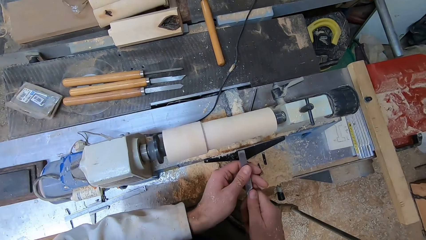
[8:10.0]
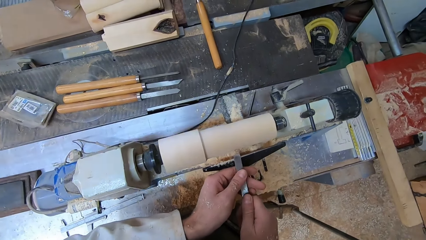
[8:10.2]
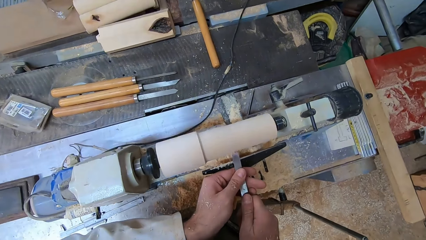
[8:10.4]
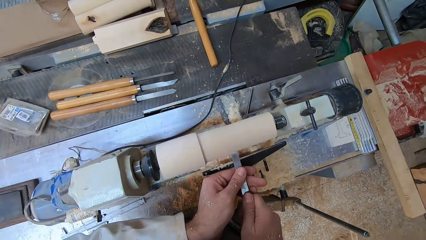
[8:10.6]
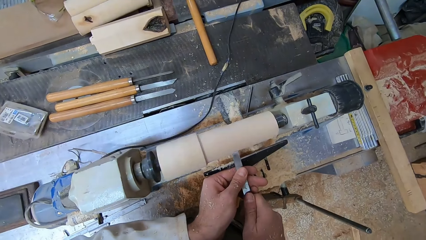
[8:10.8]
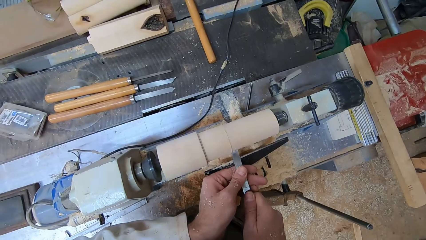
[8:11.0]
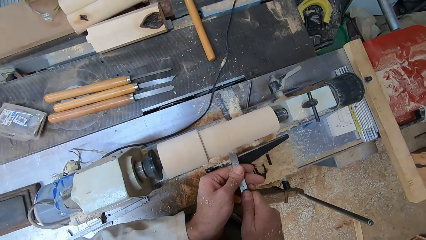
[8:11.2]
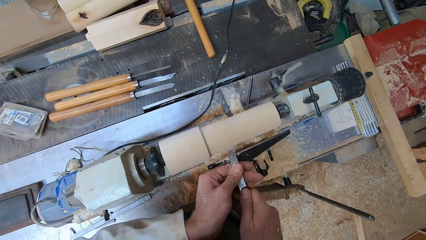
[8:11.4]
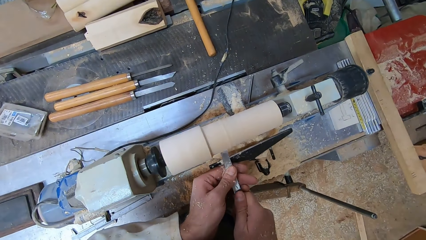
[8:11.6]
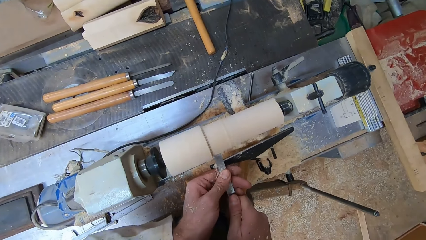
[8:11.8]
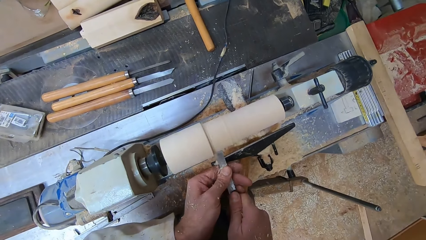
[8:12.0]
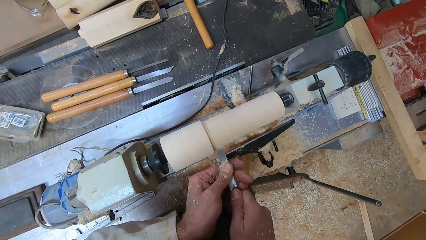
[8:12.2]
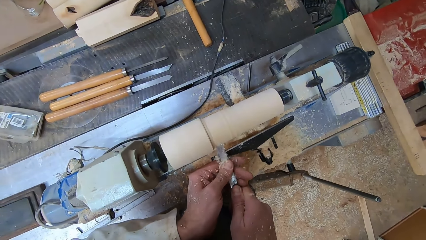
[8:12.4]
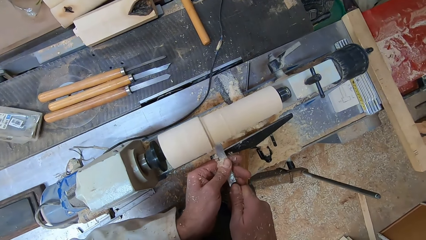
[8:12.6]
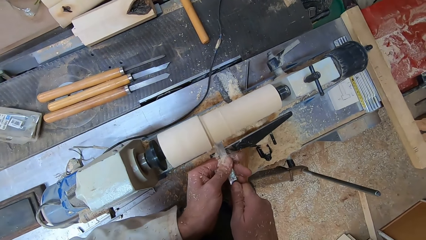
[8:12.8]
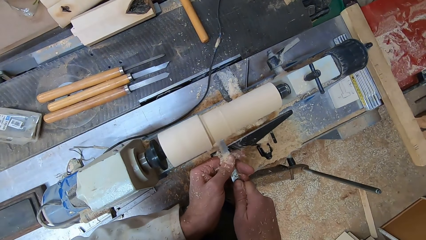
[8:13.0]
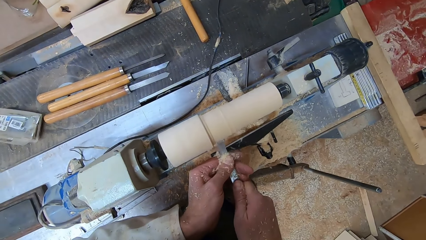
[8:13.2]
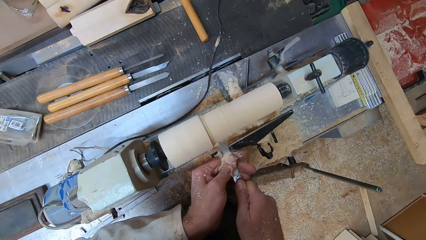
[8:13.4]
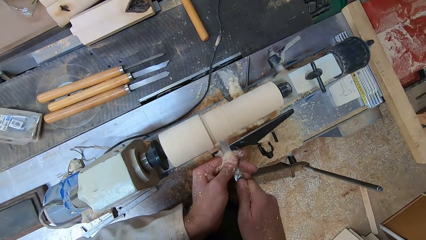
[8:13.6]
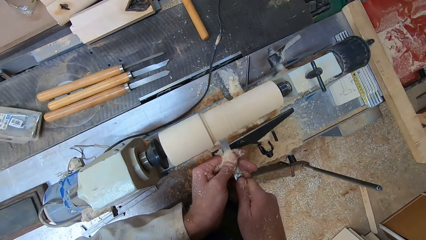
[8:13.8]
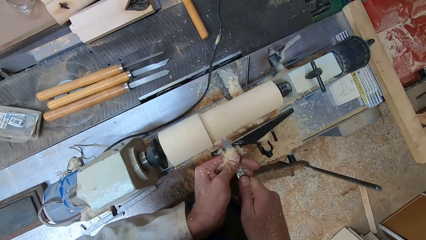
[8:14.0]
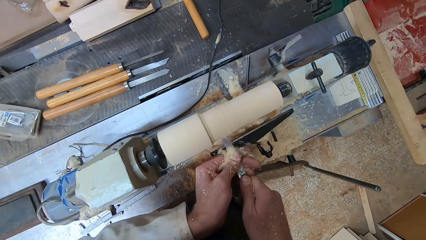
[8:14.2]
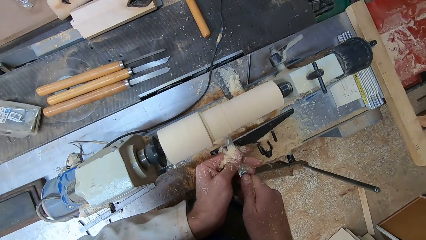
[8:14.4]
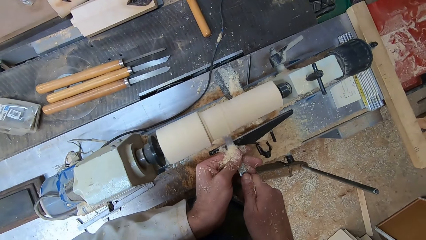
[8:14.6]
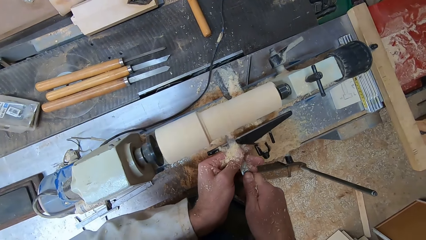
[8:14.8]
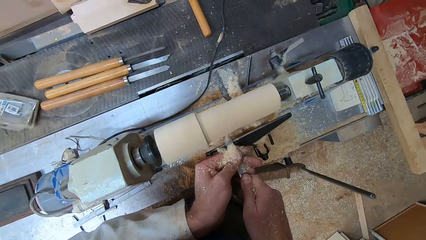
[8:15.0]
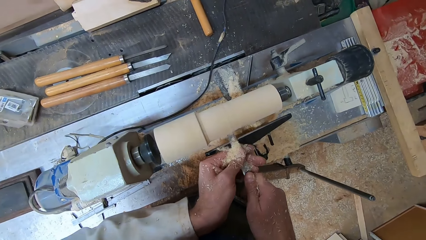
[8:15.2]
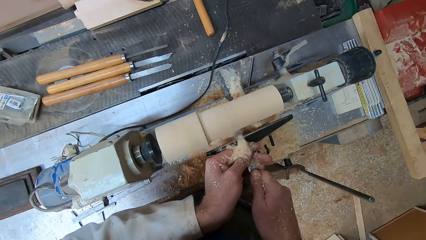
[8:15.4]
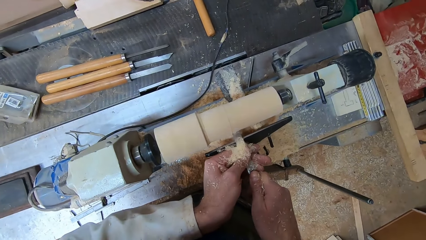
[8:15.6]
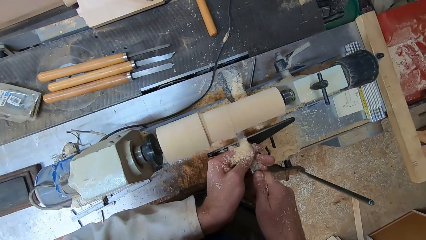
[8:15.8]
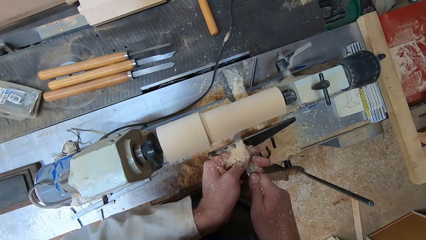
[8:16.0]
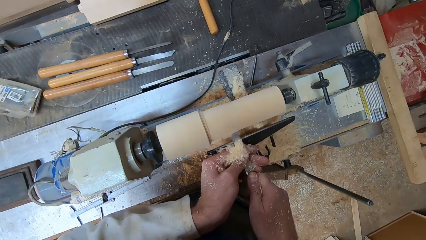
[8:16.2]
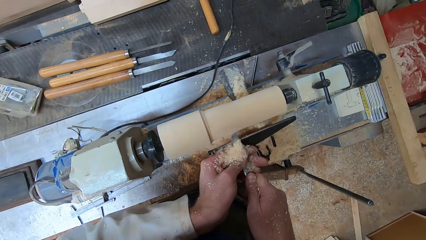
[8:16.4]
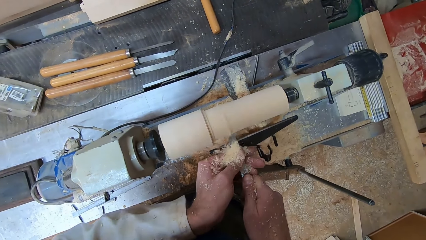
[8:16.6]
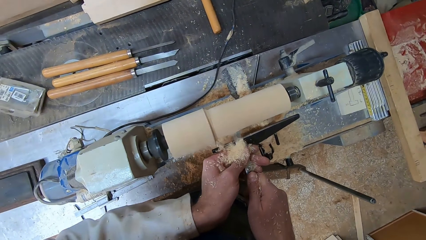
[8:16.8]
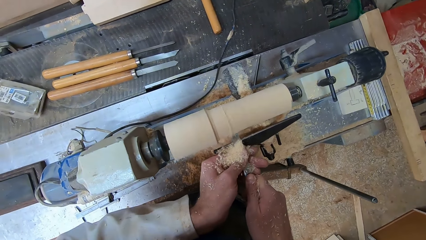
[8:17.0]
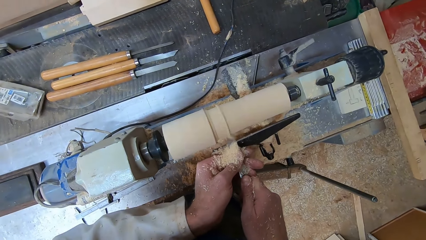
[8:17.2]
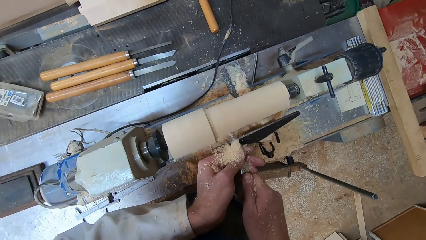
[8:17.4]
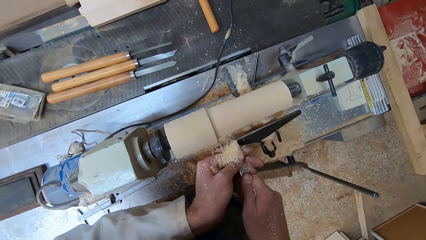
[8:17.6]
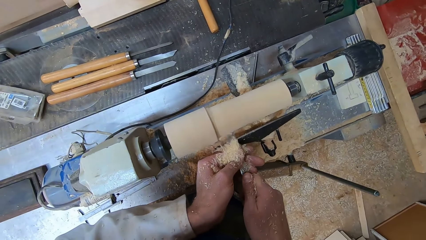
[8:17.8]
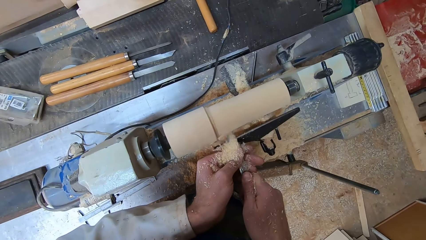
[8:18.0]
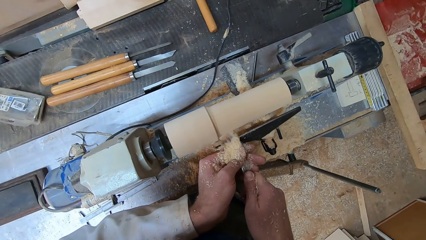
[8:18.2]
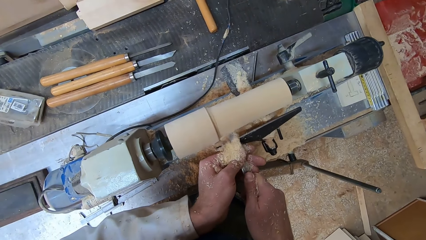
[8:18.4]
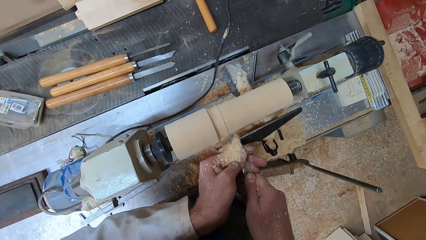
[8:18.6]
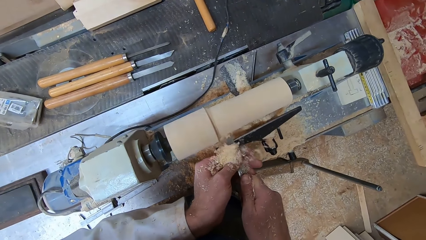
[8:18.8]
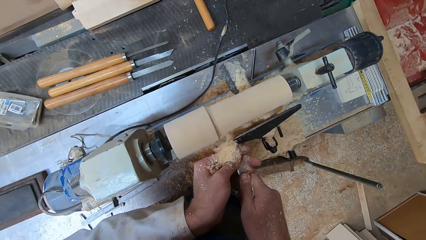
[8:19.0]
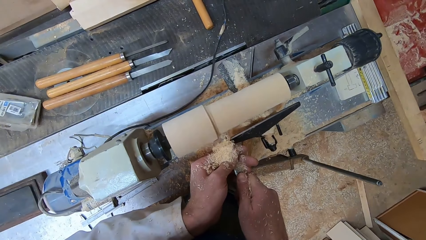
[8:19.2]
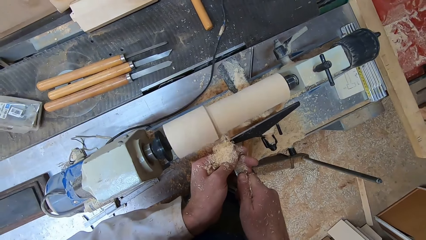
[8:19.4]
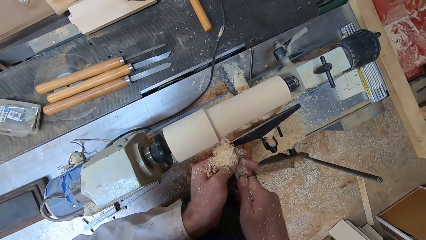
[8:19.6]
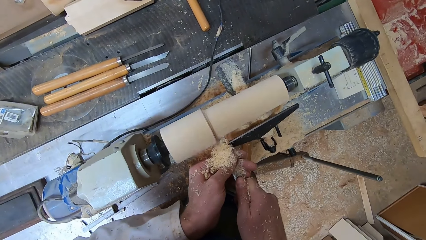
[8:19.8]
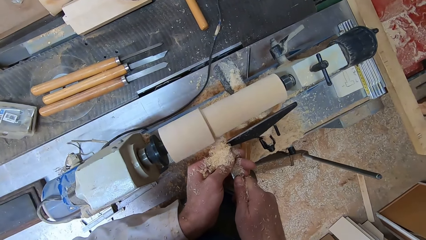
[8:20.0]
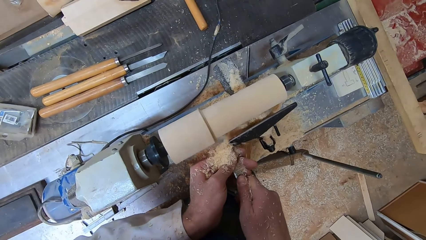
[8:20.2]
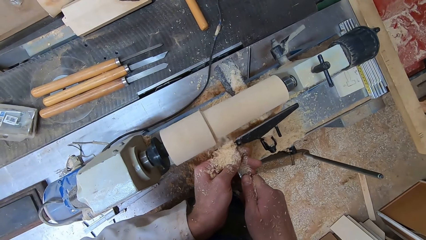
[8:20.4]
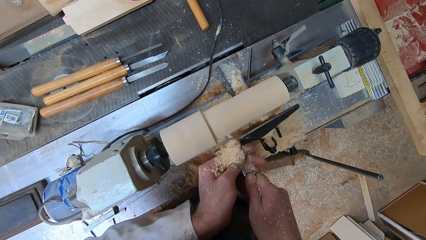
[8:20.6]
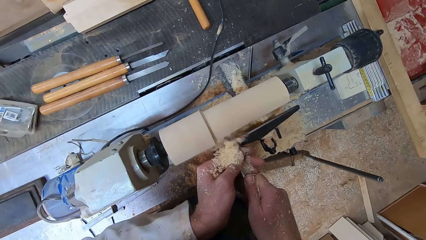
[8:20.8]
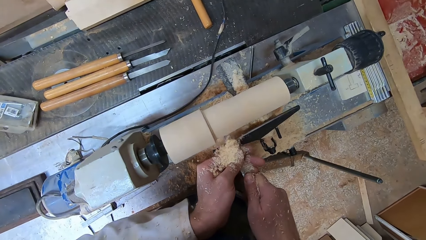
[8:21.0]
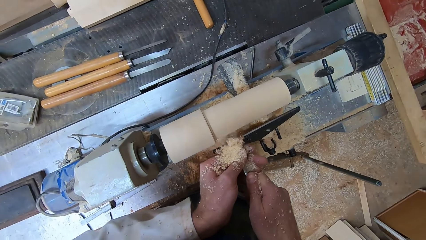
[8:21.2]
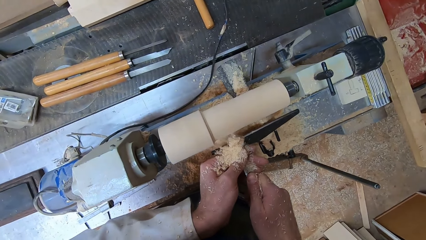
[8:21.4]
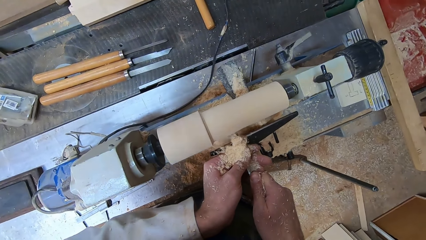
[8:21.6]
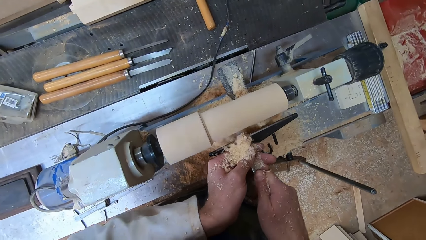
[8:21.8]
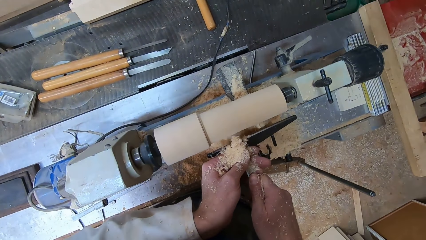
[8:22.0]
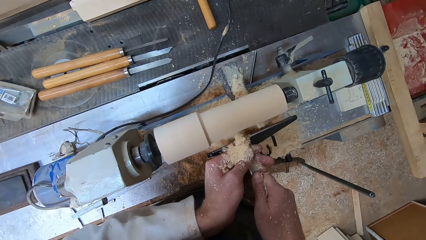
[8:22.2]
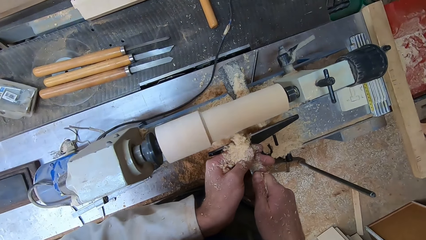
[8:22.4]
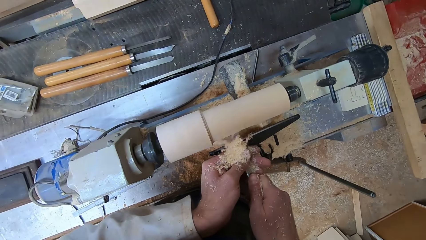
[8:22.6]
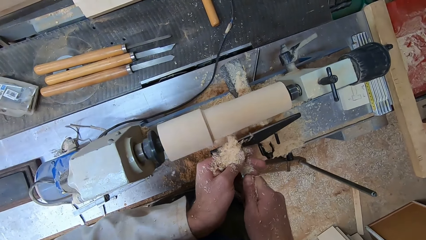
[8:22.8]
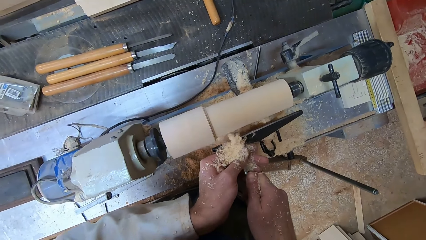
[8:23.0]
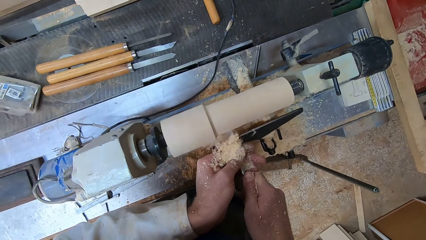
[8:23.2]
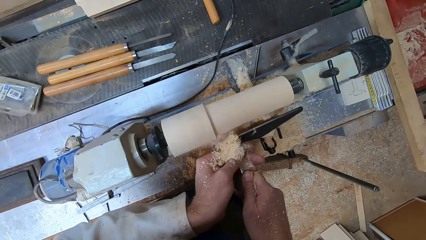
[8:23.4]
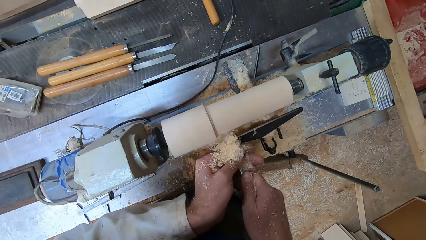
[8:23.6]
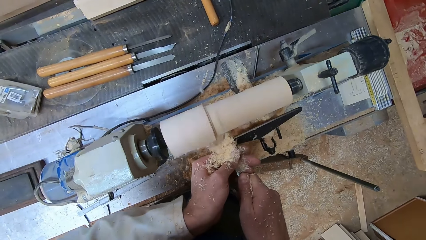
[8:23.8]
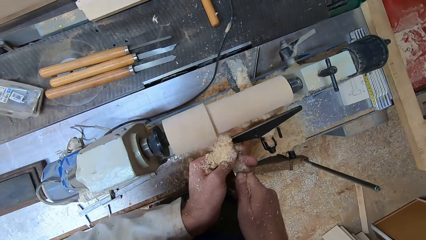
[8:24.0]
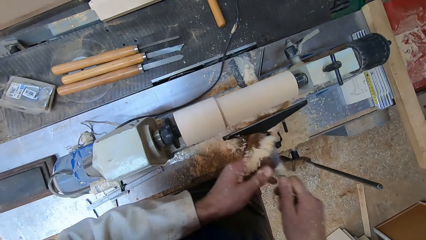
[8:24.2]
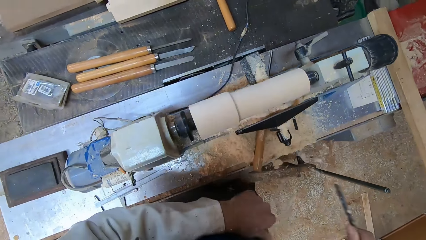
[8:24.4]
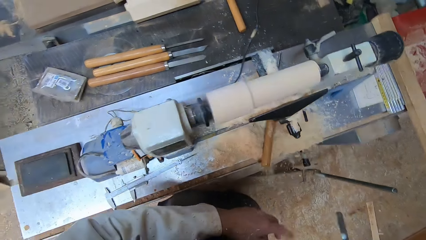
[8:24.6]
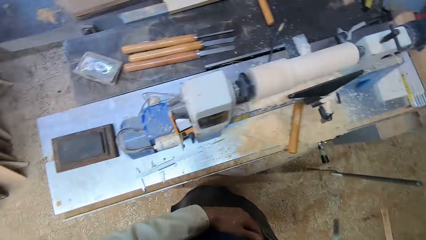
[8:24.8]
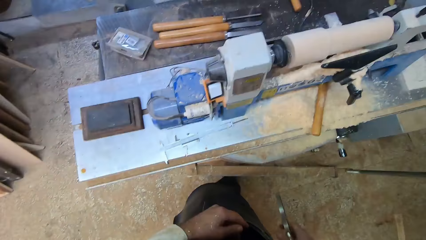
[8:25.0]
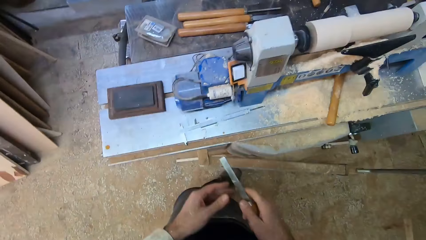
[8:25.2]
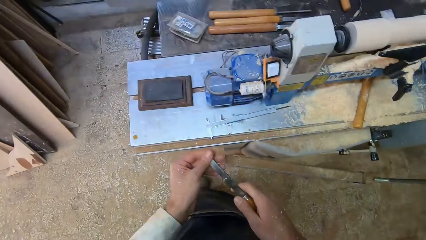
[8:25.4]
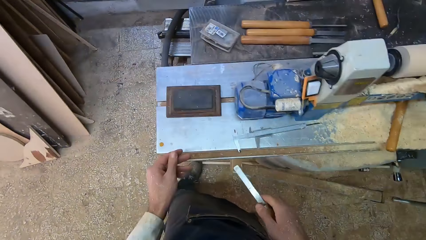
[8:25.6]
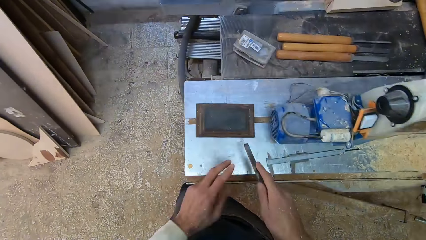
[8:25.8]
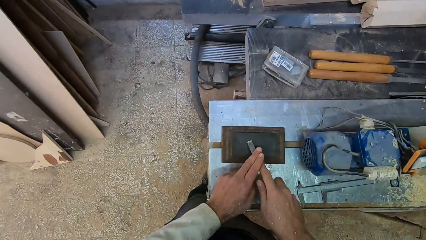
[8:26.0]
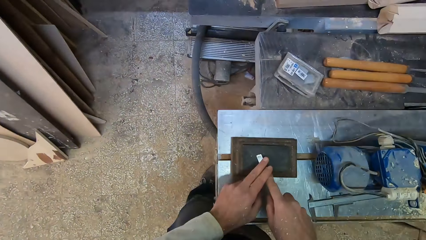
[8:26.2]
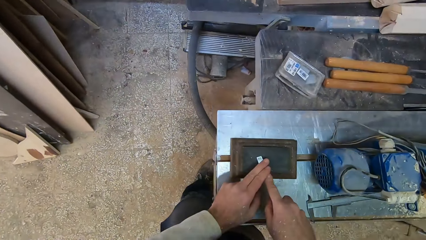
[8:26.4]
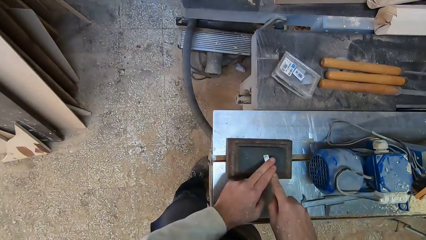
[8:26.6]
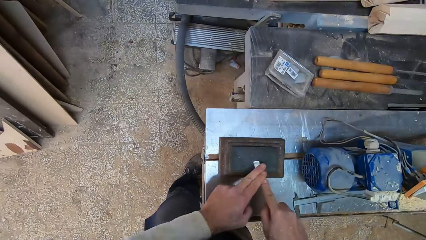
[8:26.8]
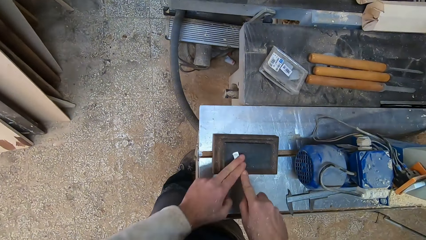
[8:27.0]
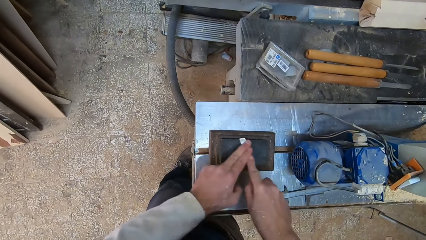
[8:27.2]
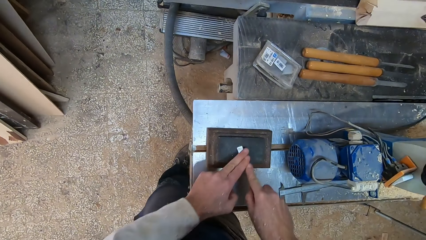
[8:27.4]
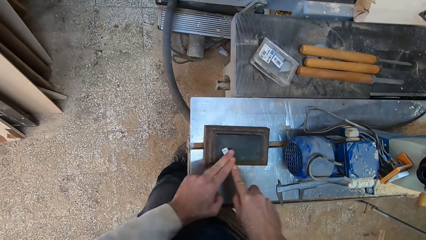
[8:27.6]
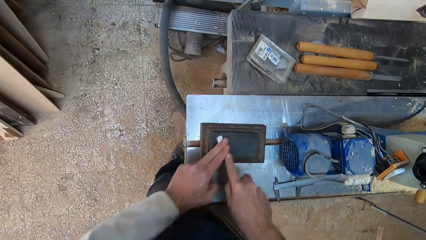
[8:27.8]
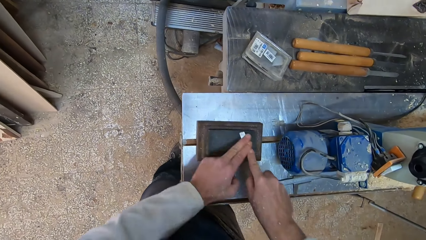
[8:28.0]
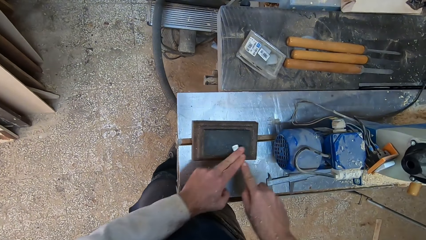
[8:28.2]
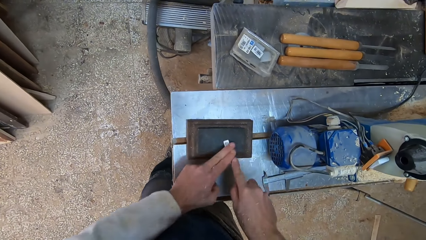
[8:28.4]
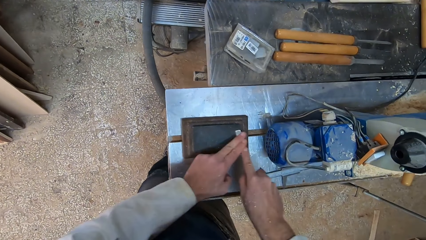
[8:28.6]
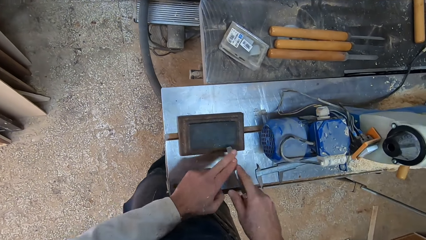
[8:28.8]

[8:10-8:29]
The camera wearer holds the chisel with both hands. He shaves the round wood in the round wood making machine with the chisel in both hands. He shakes wood shavings off his hands. He holds the chisel with both hands. He files the chisel on a file.
